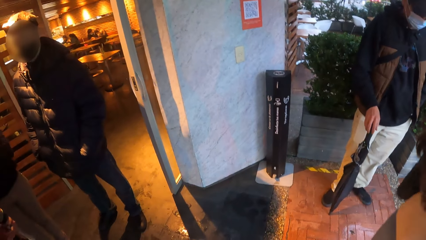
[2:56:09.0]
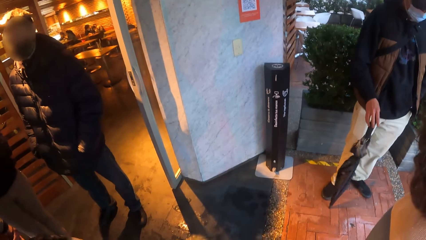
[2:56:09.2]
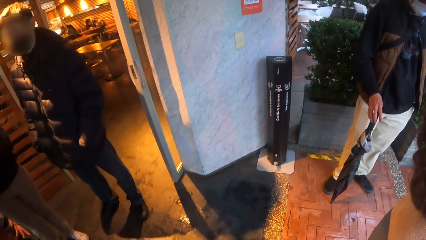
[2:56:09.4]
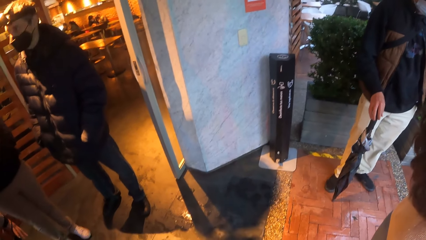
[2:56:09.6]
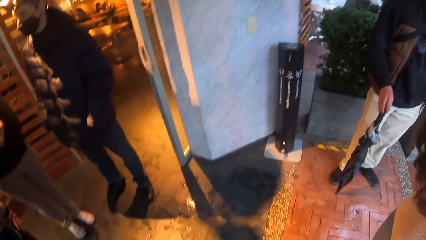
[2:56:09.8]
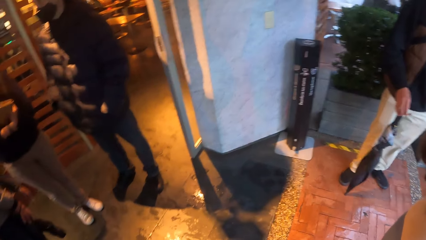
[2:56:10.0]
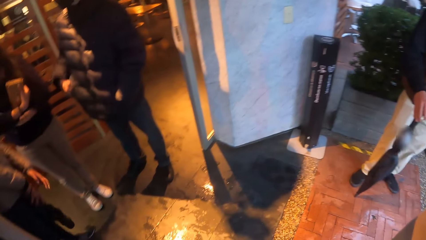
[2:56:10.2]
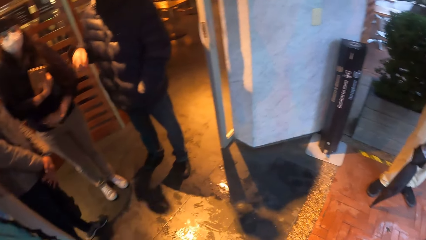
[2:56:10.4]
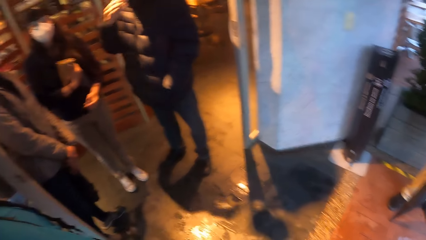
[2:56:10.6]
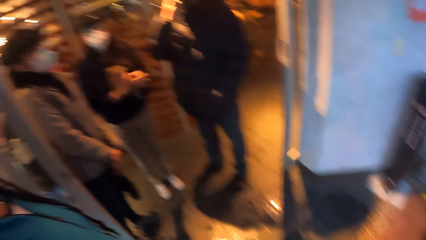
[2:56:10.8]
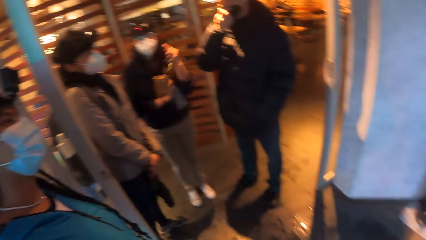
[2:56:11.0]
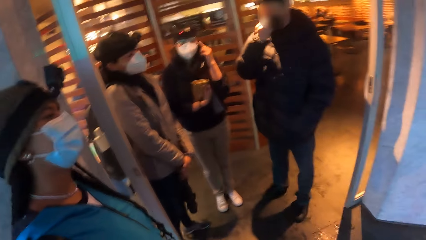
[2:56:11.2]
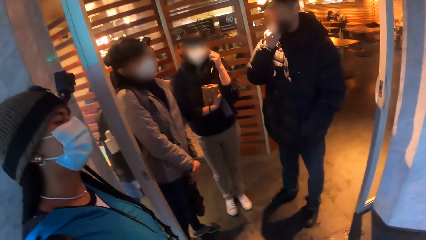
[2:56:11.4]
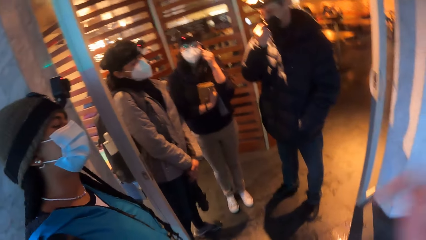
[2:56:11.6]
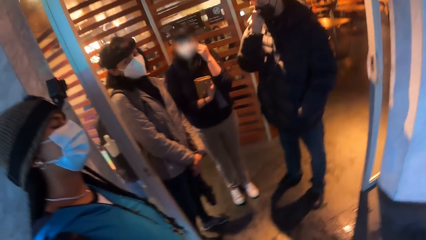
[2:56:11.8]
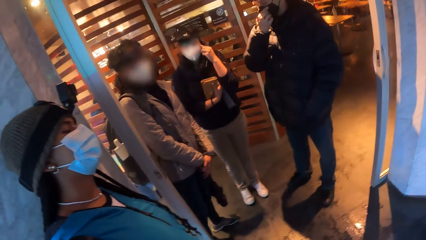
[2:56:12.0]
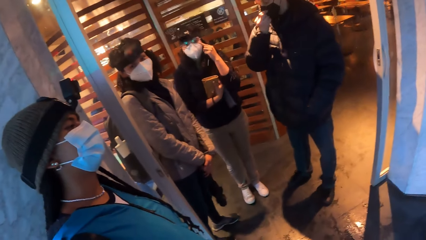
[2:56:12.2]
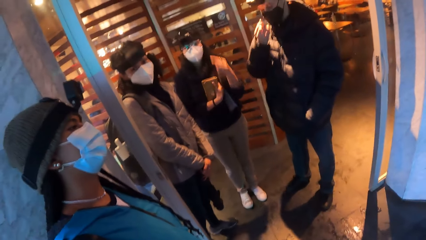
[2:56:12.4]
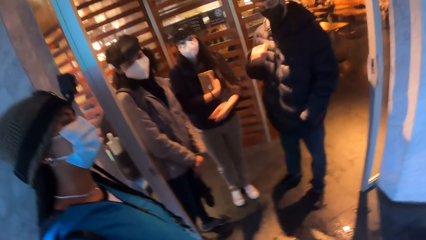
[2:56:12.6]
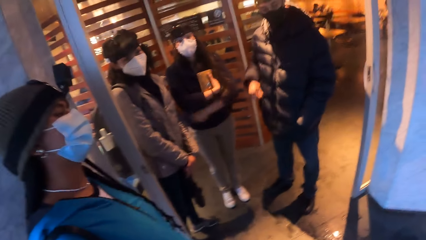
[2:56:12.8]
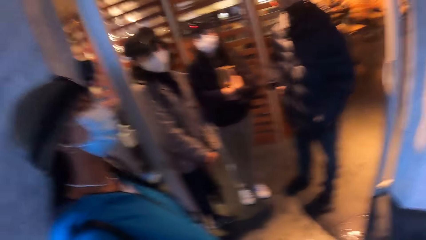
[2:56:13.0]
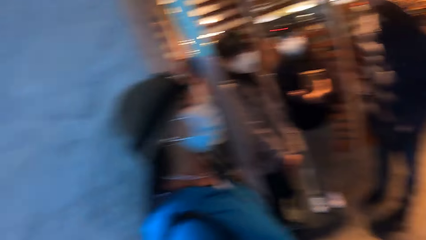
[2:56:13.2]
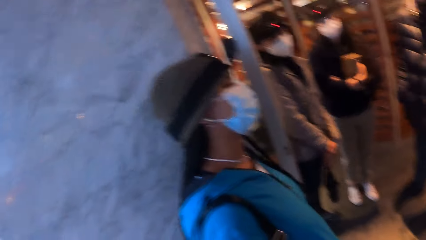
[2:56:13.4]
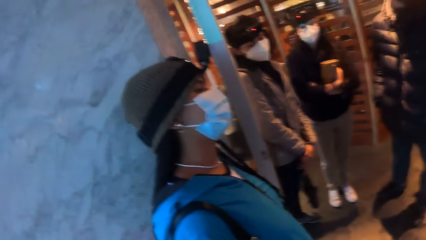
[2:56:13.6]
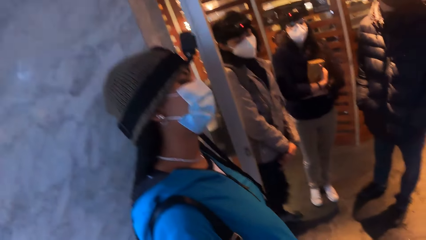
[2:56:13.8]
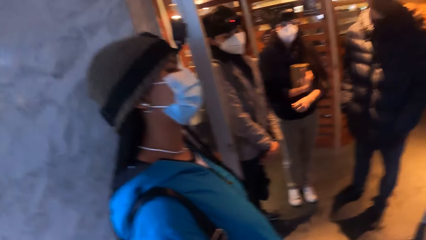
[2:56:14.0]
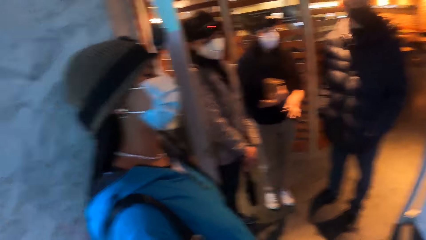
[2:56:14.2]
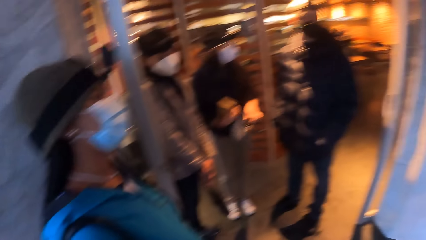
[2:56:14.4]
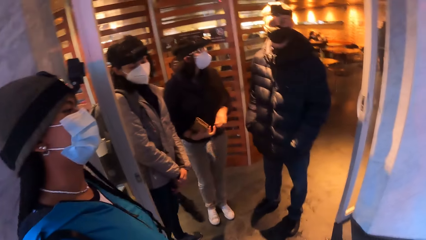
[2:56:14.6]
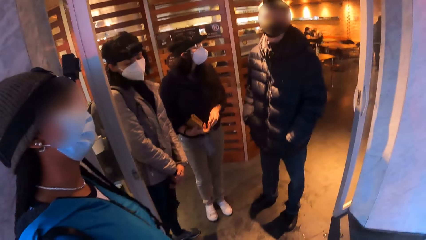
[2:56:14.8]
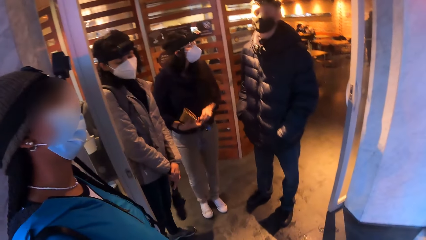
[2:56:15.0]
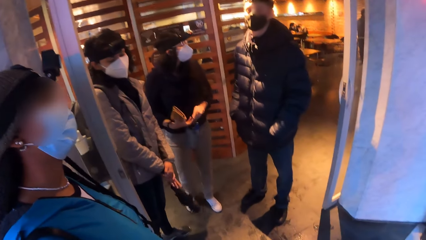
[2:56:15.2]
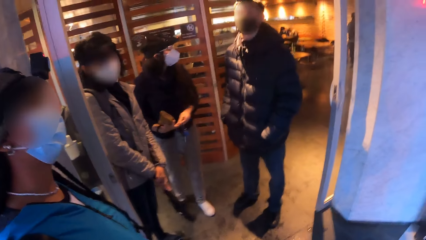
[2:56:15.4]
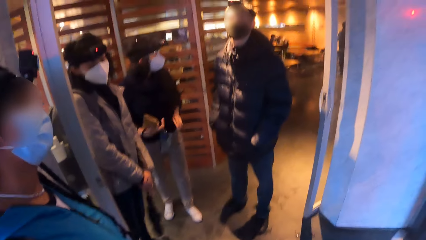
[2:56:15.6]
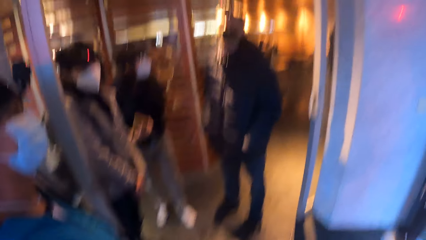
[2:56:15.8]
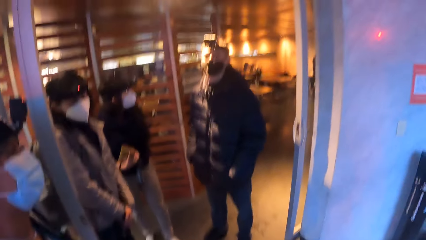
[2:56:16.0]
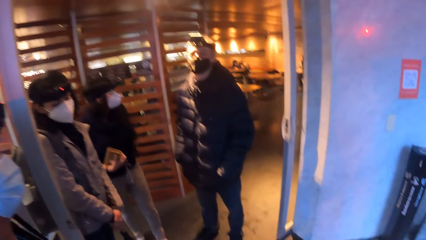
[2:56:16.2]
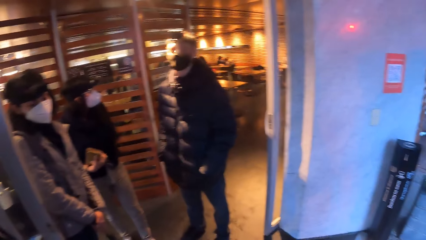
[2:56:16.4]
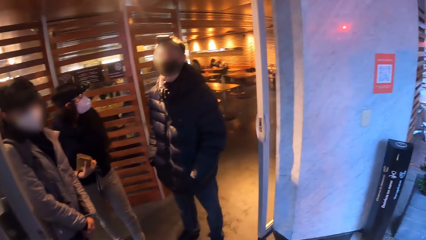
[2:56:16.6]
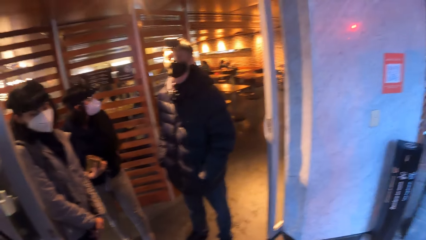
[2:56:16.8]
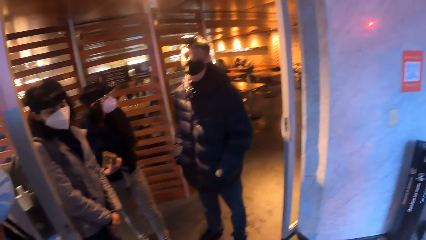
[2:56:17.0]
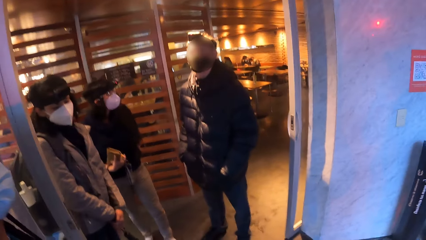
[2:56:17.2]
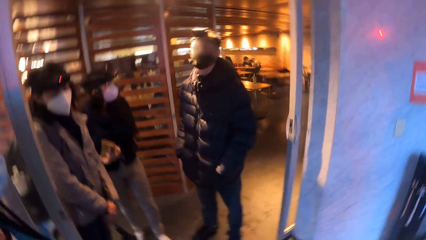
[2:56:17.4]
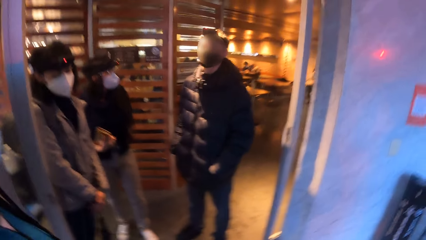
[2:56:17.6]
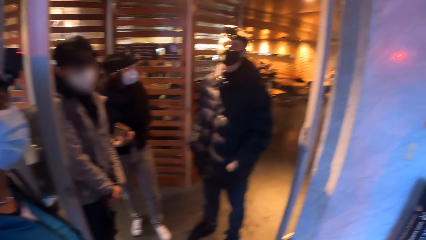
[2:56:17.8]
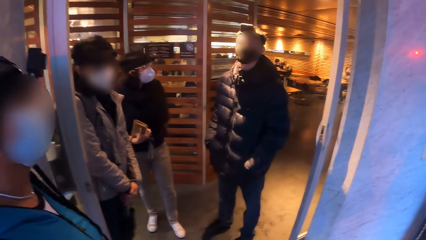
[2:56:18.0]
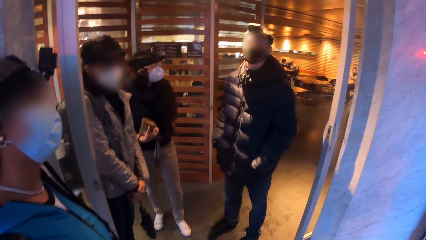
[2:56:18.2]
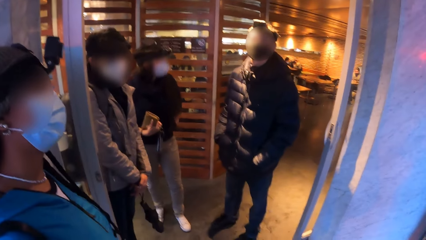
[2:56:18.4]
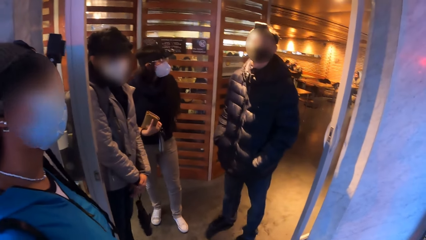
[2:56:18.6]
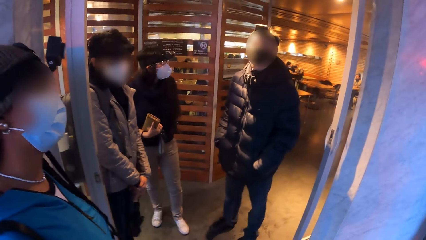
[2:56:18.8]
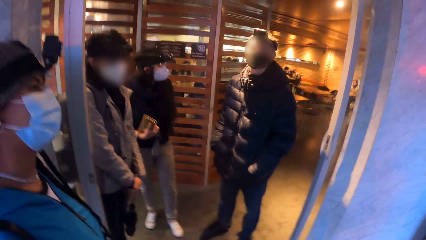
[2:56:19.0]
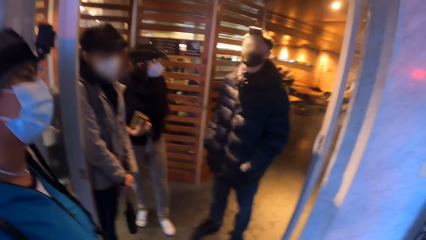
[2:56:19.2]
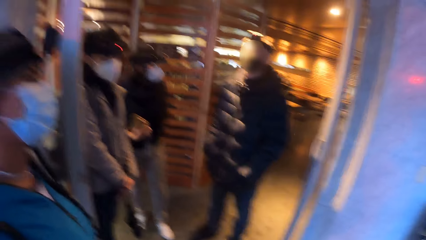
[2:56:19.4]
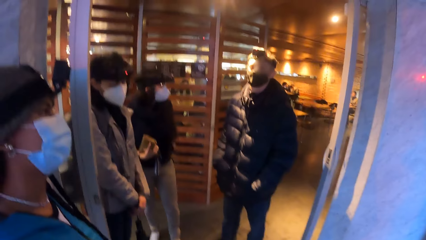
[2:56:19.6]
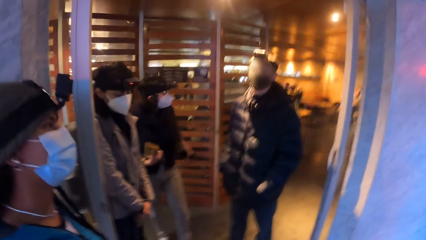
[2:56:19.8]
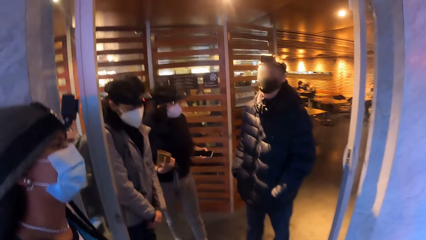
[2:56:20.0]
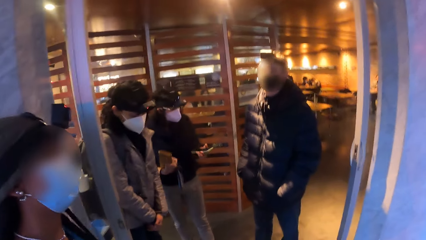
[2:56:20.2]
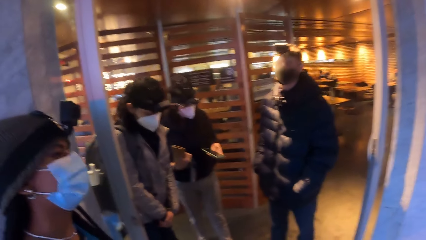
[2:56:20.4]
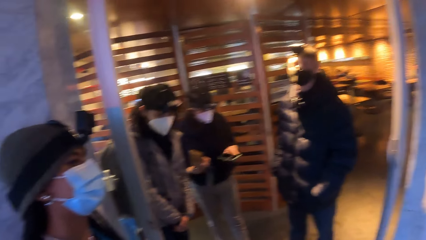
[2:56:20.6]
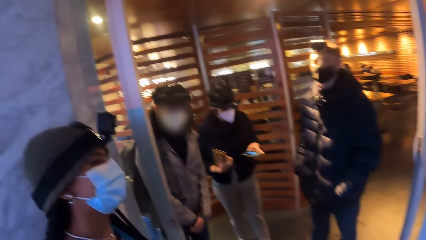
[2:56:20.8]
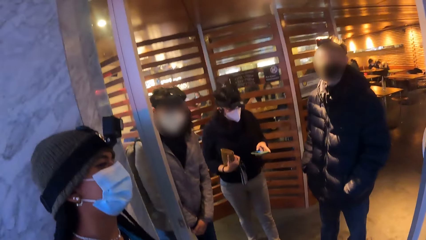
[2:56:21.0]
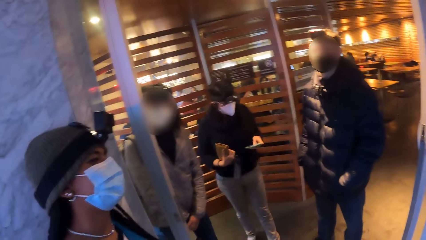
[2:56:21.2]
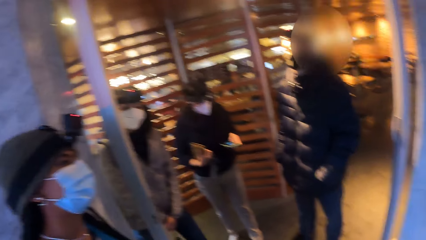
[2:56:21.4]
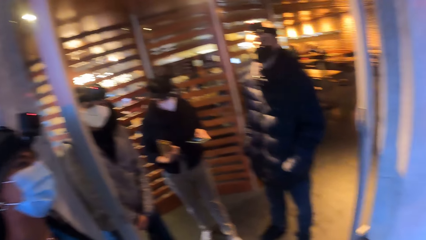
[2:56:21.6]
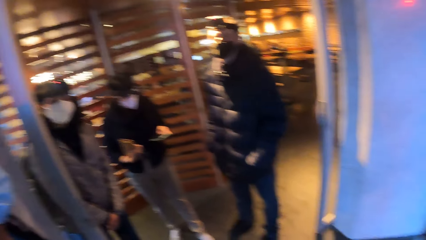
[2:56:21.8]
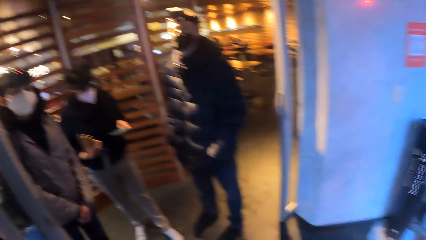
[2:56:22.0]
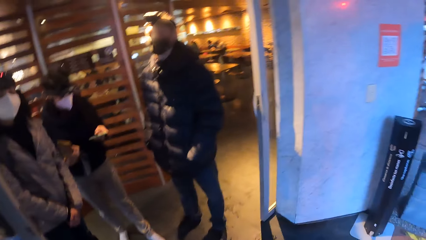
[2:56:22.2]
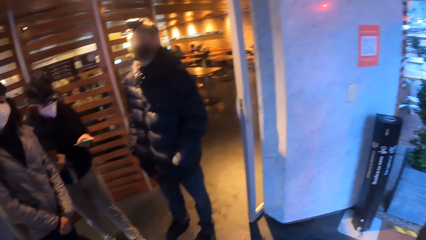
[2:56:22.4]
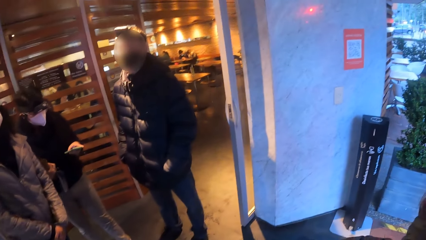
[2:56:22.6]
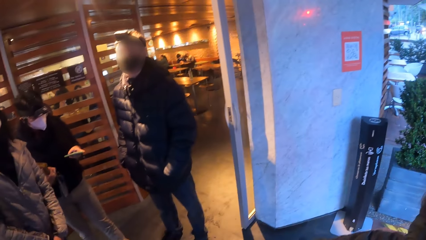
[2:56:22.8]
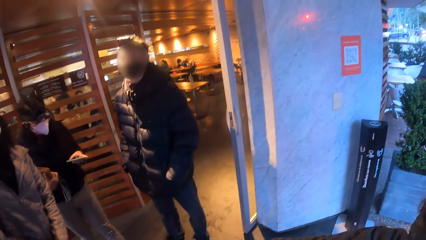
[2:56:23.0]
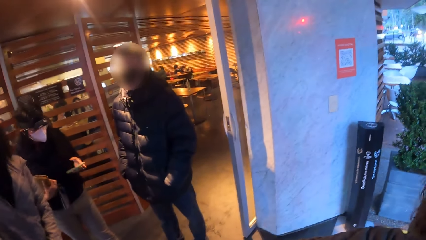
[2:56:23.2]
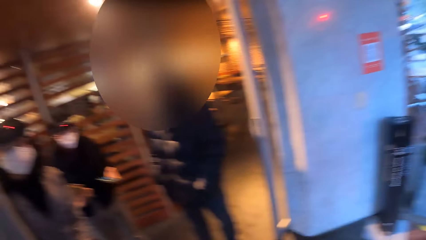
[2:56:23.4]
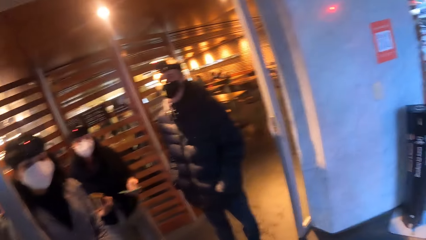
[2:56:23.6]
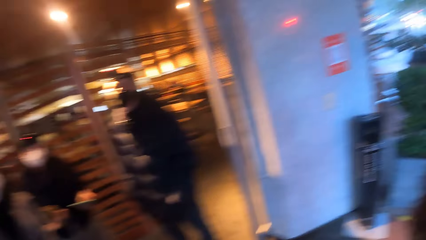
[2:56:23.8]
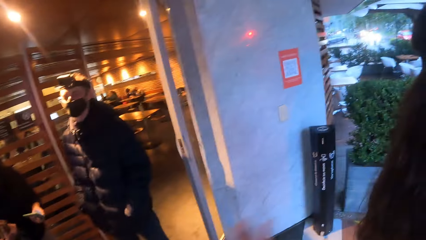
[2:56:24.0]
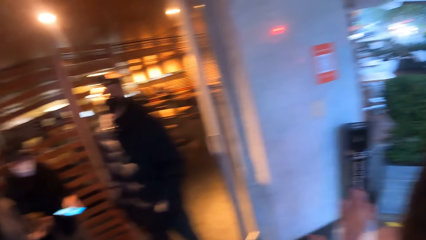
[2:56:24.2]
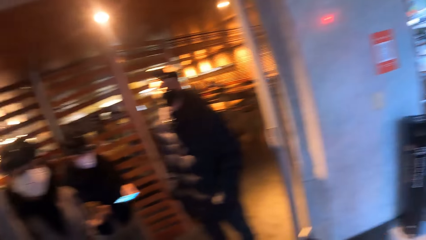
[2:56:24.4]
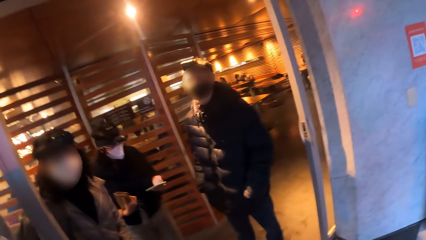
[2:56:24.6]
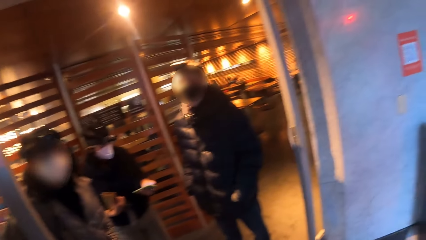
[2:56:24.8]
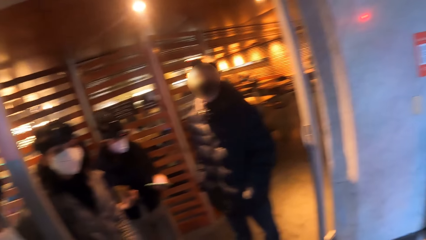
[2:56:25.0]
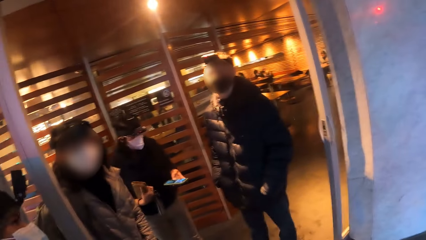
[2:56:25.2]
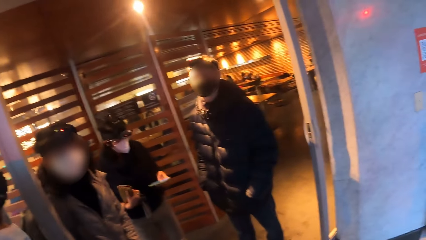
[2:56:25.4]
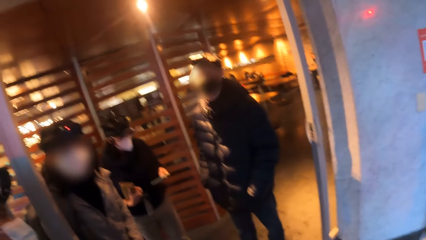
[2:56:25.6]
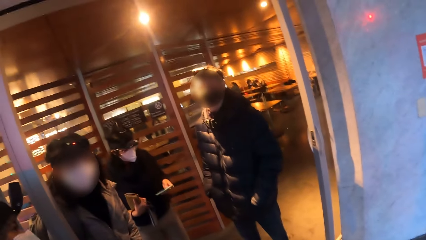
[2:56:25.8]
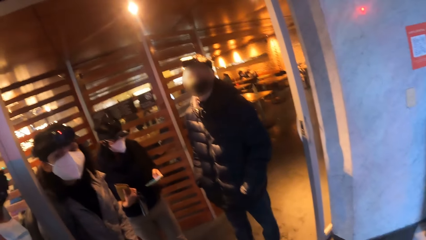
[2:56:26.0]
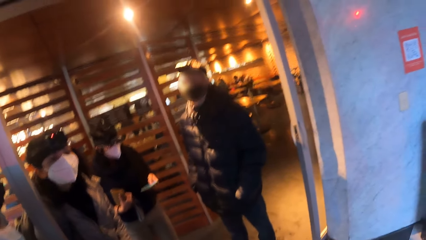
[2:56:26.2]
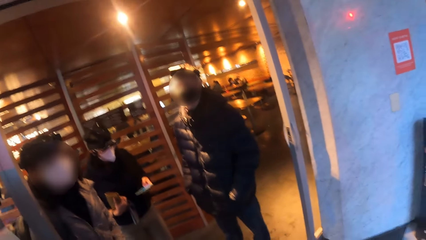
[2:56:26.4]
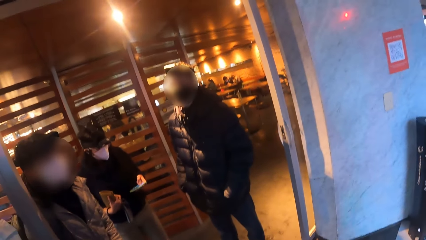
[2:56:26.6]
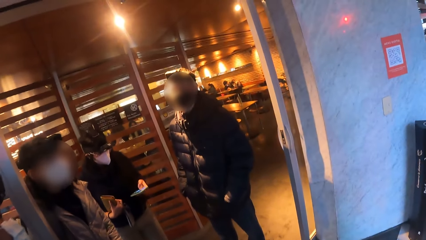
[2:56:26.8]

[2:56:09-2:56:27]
A man touches his face with his right hand. A woman touches her ear with her left hand. The camera wearer converses with another man and three other women. The first woman folds her left arm. The first woman touches a nose mask in her right hand with her left hand. The first woman removes a phone from her pants with her left hand. The first woman presses the phone with her left hand.
